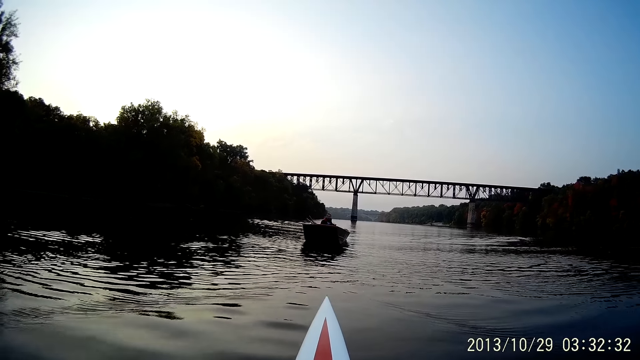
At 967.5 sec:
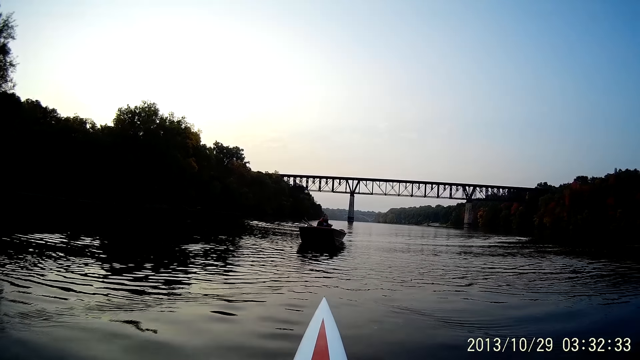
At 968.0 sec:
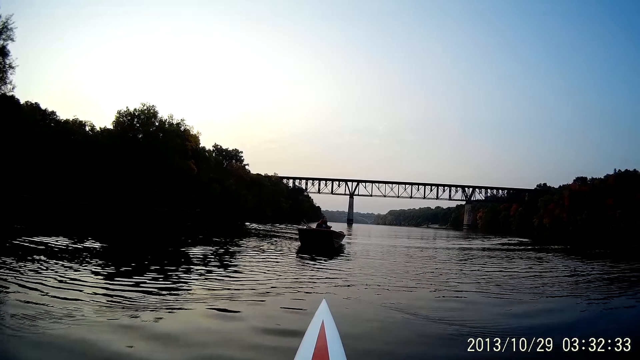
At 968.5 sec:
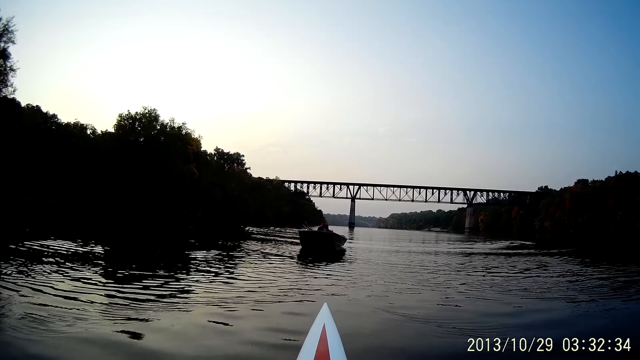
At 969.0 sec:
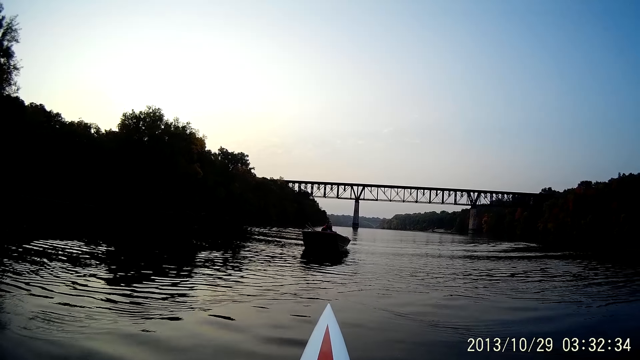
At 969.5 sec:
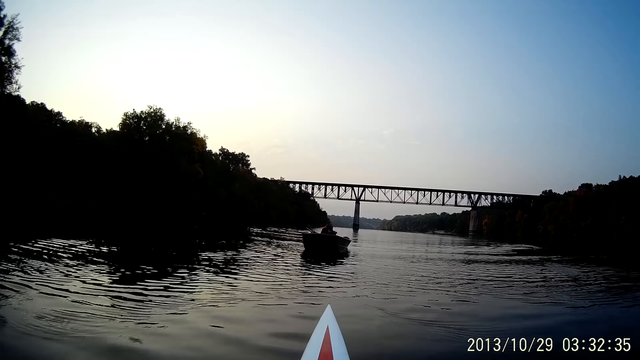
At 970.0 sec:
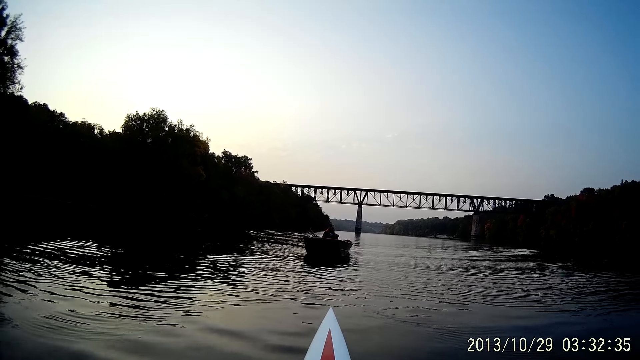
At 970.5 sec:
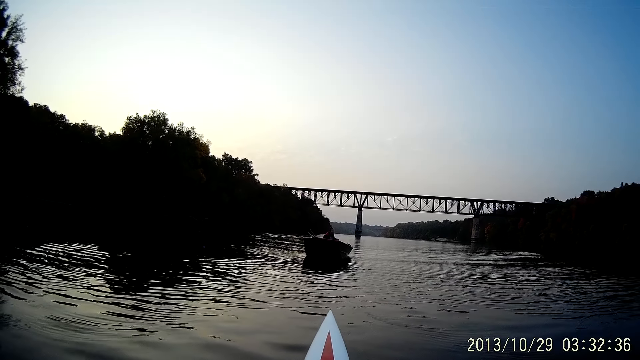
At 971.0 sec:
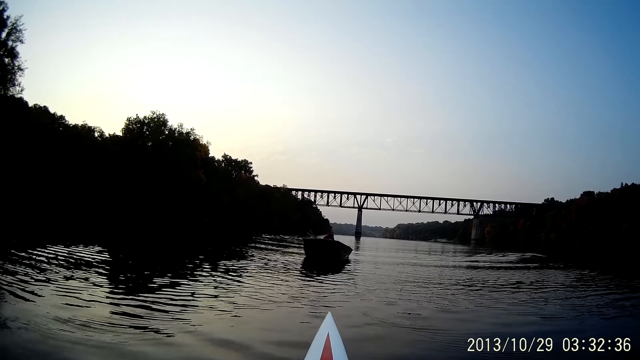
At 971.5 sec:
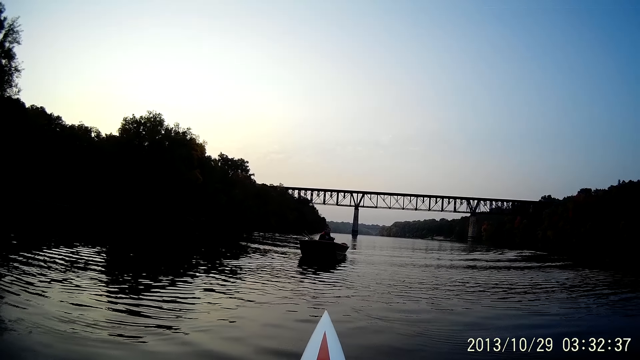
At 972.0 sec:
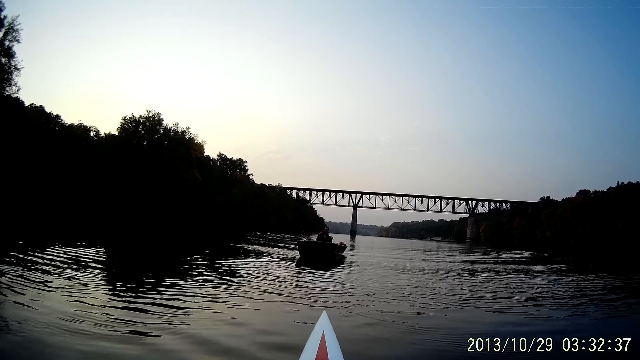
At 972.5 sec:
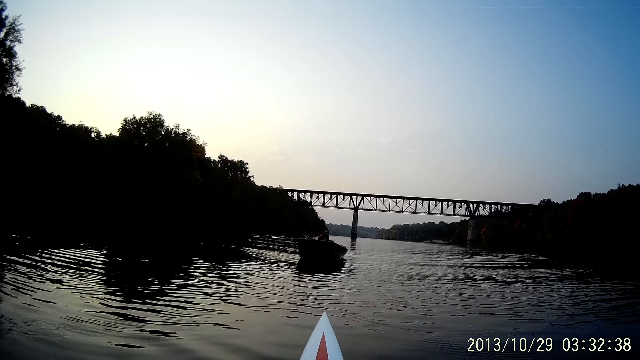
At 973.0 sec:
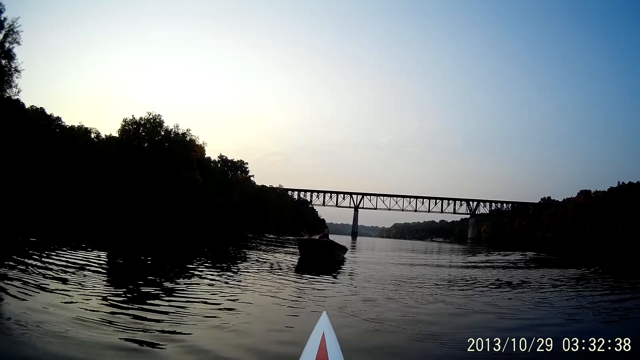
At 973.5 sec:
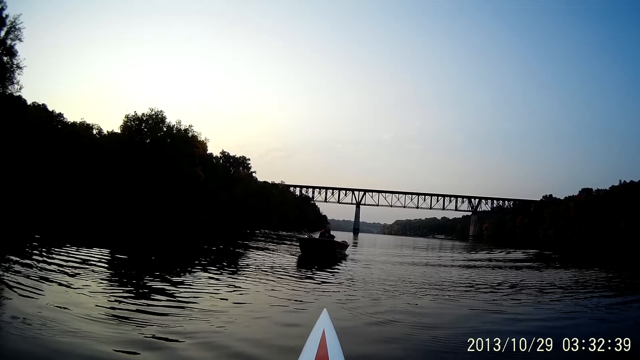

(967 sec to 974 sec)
The camera wearer rides the boat at the river.

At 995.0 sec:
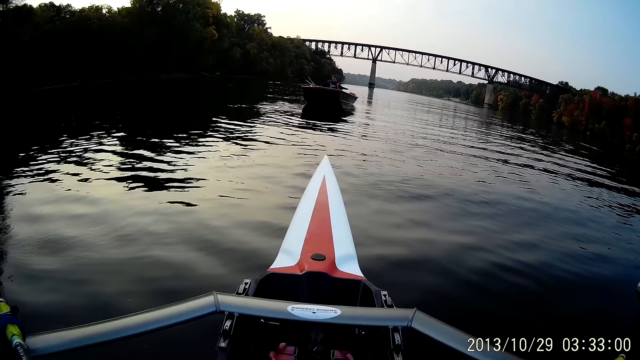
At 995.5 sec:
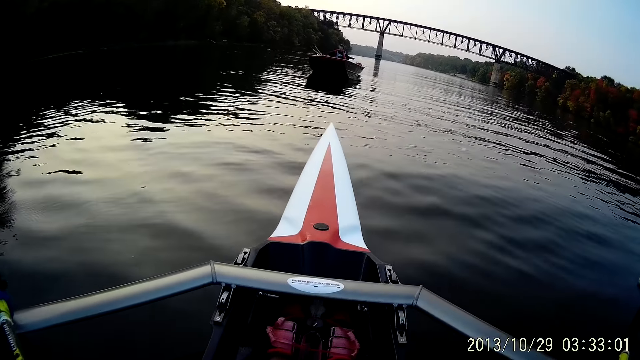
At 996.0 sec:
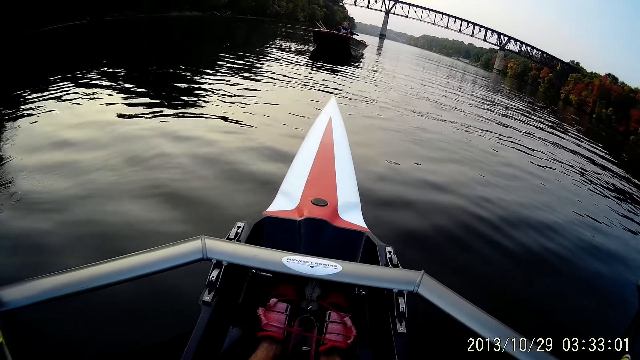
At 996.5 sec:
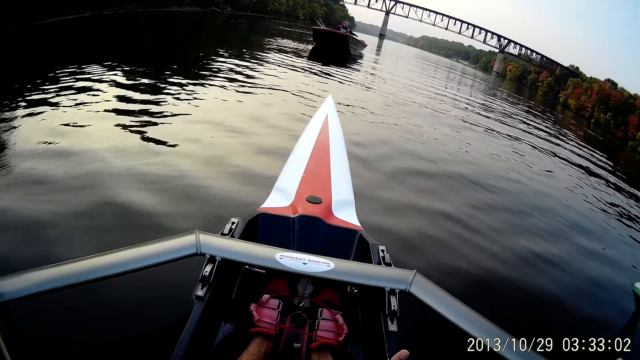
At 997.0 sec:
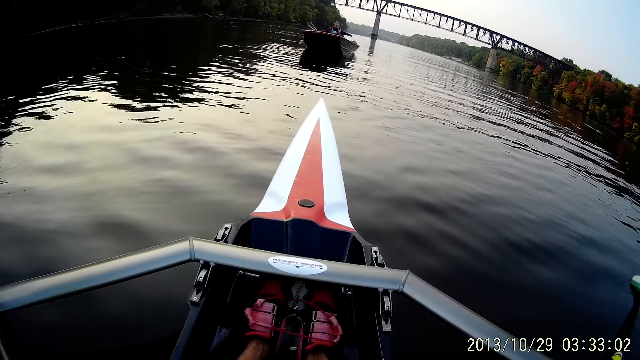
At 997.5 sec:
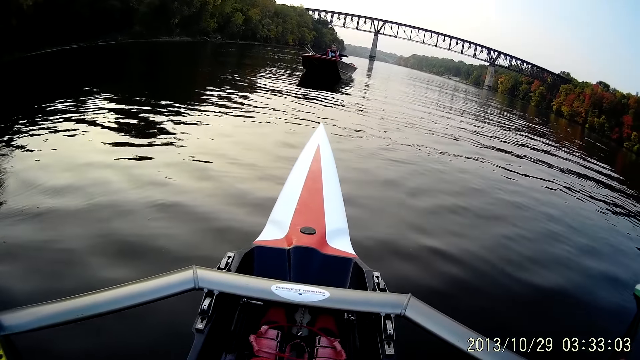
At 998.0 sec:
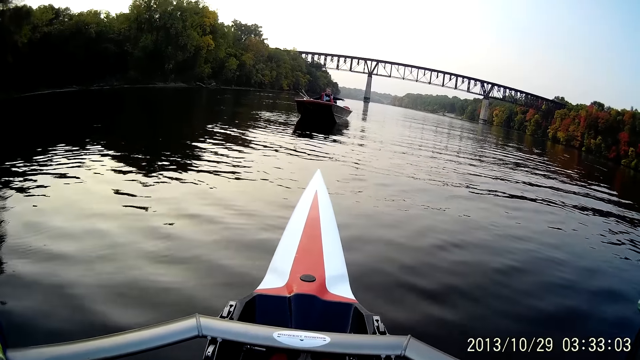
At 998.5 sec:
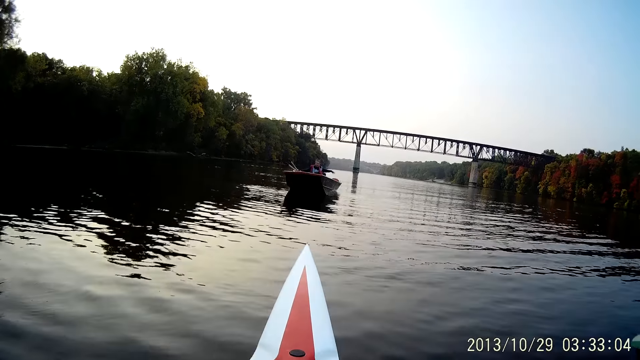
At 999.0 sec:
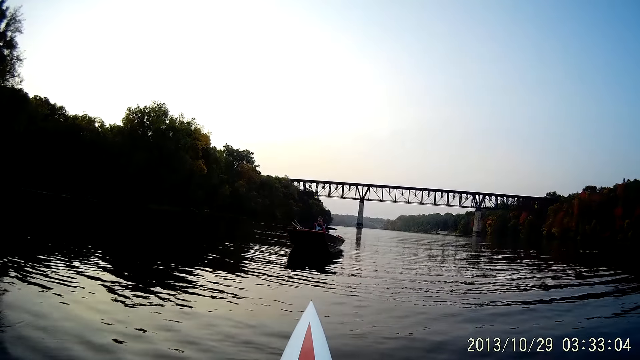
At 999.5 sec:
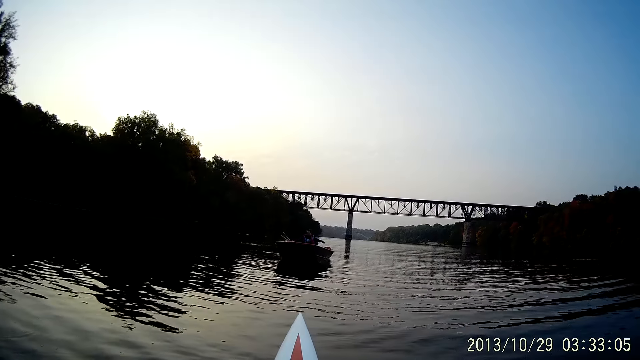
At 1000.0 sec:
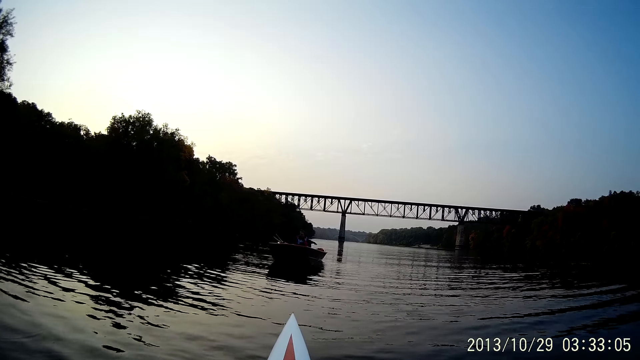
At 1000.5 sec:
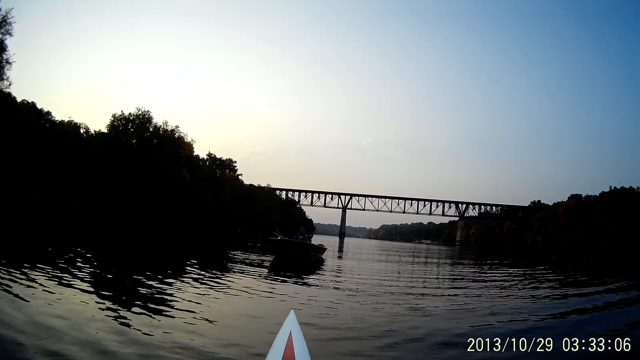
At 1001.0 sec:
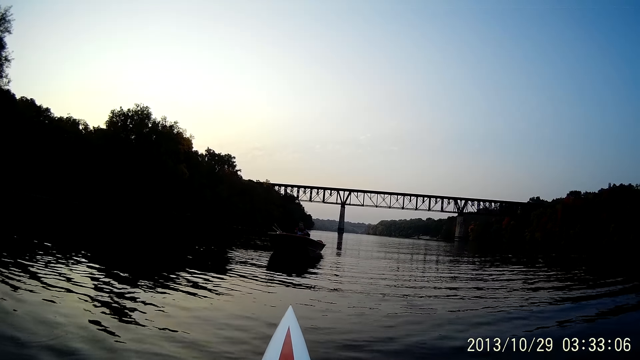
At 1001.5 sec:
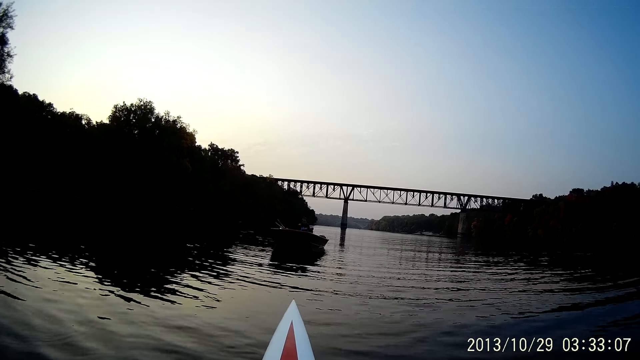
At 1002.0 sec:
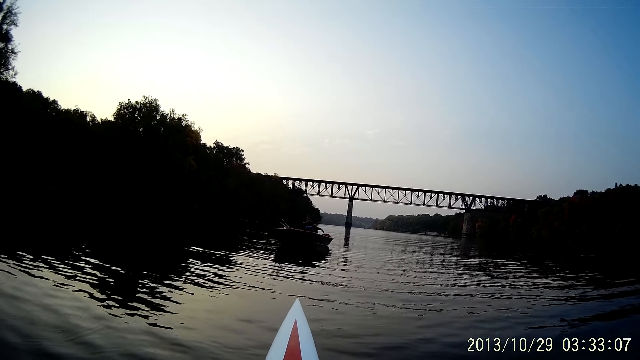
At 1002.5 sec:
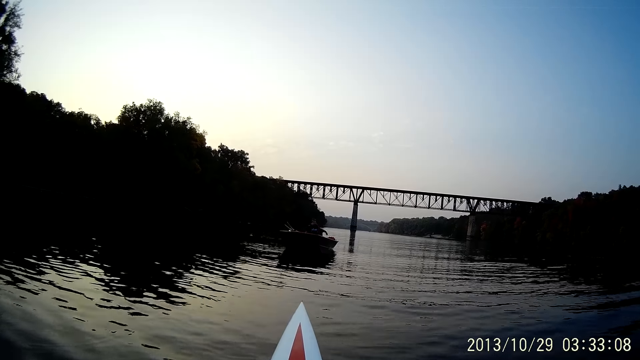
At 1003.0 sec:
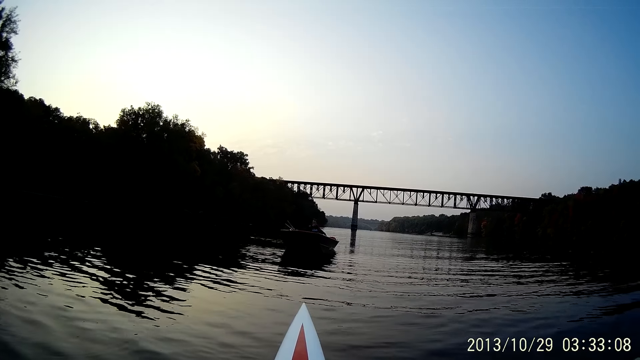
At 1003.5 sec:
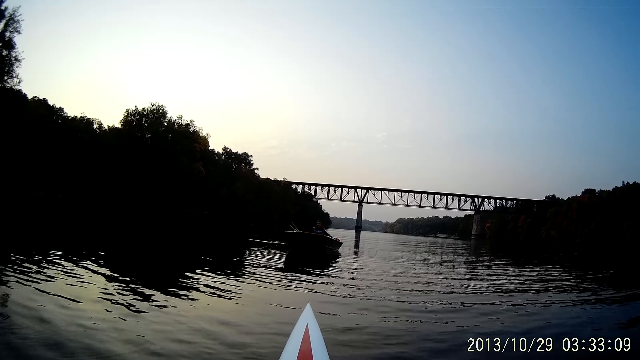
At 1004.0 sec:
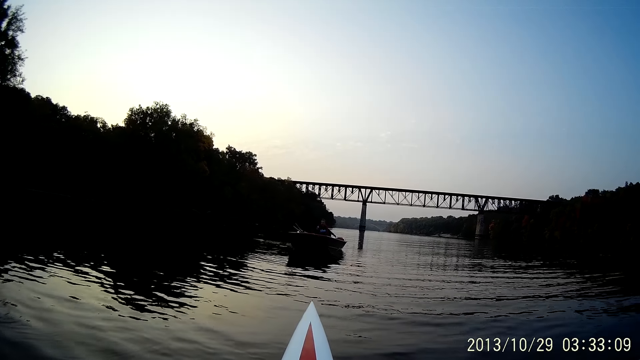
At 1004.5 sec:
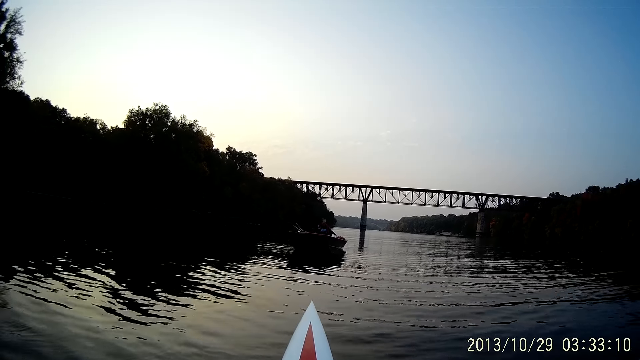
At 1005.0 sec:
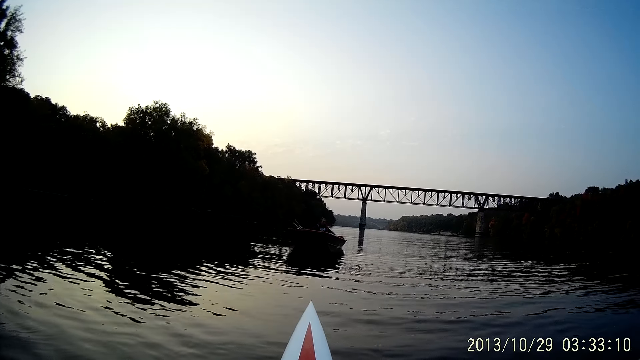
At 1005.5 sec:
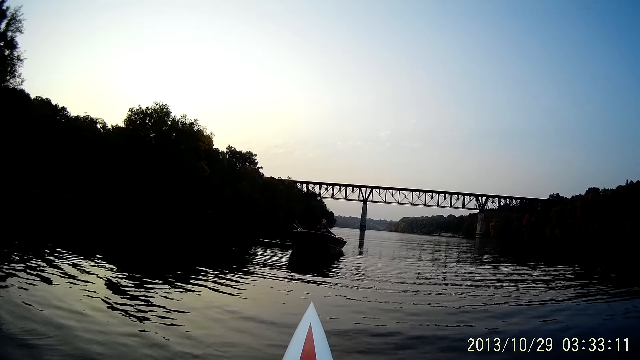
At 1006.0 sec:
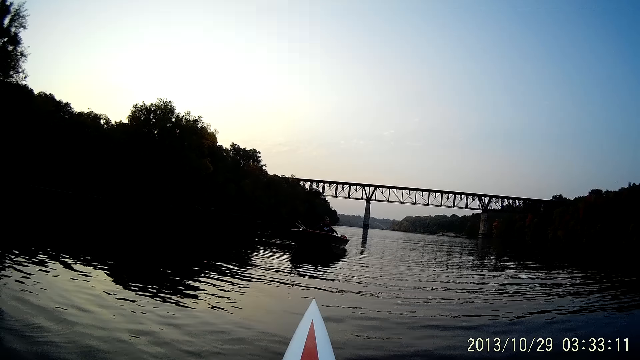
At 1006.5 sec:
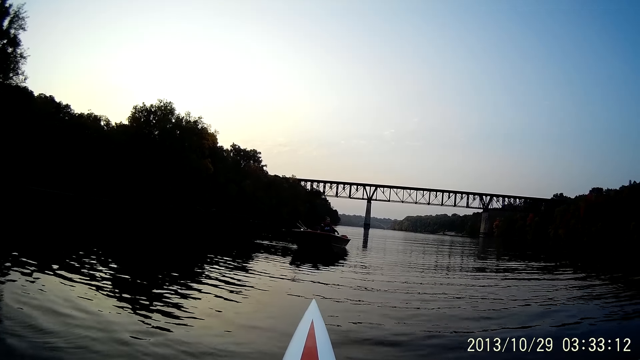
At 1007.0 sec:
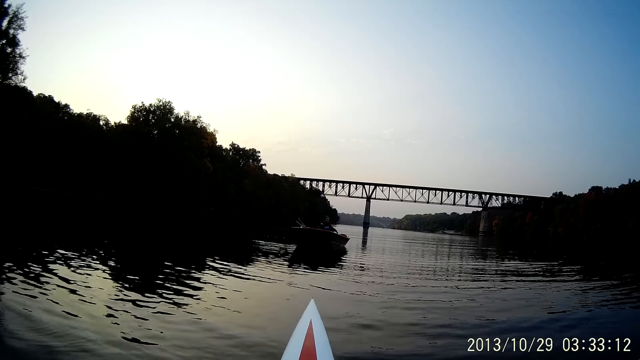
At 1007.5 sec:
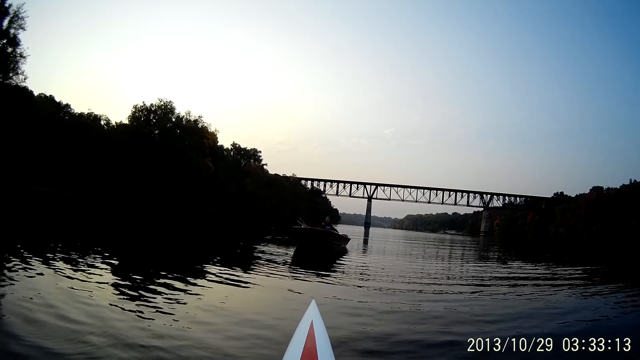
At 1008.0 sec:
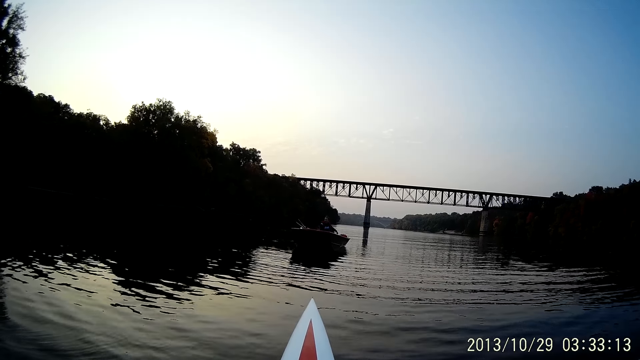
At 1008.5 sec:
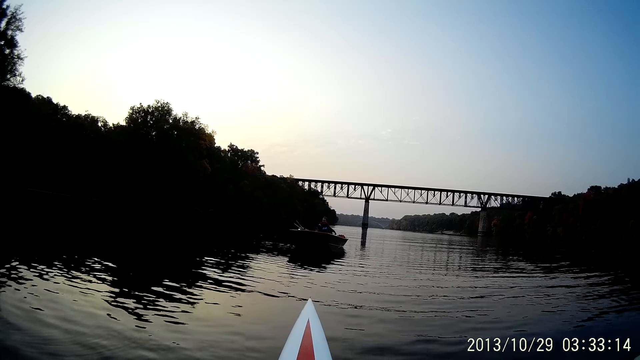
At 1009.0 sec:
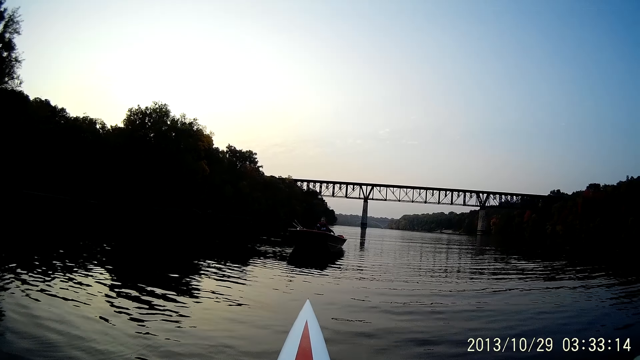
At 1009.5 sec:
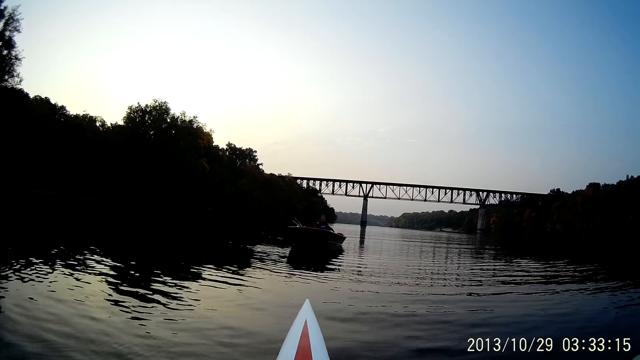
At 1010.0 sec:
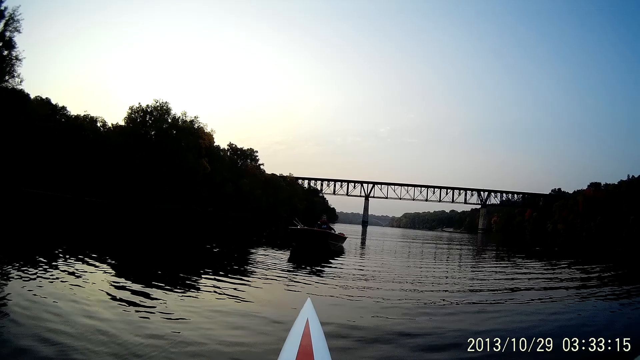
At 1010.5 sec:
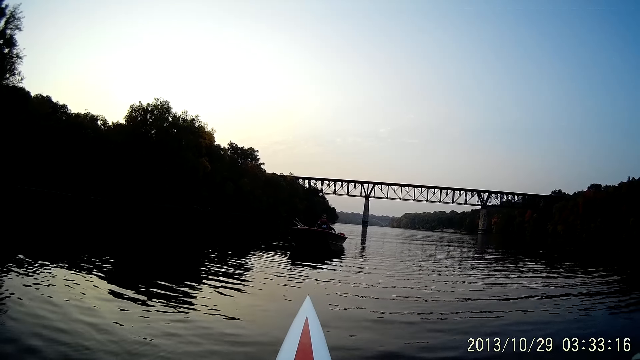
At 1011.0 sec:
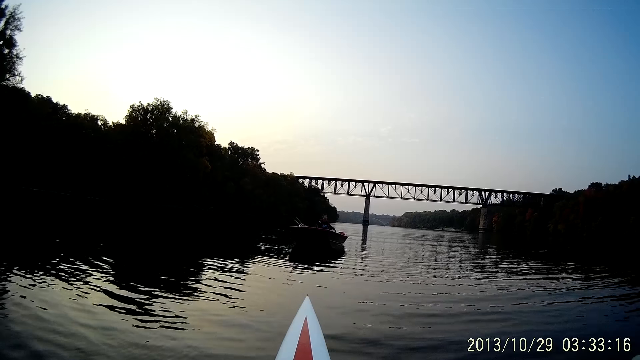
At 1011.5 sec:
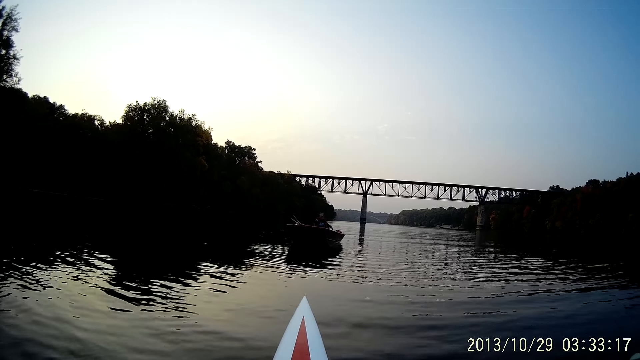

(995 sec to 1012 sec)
The camera wearer looks at his shoes. He looks at a woman.
